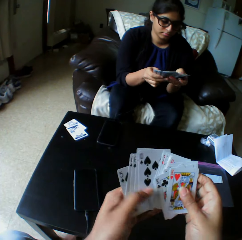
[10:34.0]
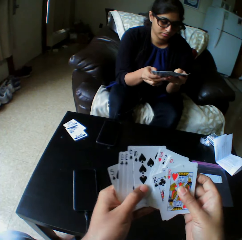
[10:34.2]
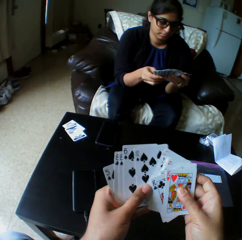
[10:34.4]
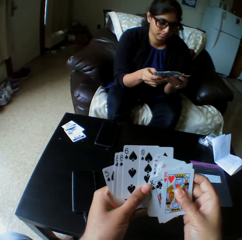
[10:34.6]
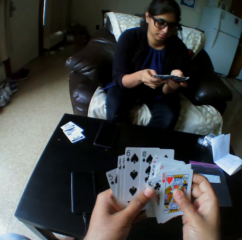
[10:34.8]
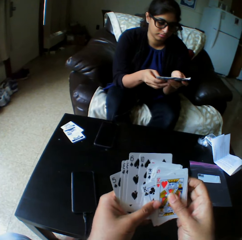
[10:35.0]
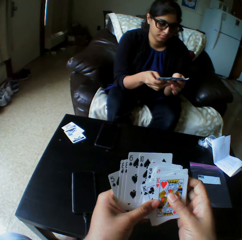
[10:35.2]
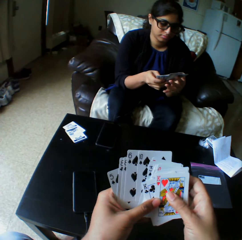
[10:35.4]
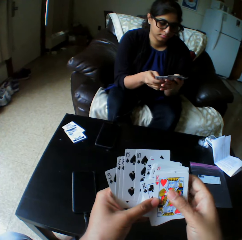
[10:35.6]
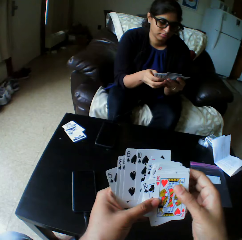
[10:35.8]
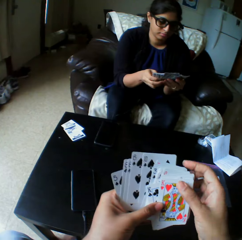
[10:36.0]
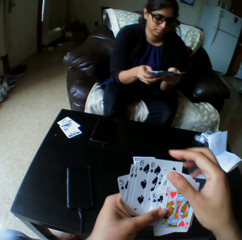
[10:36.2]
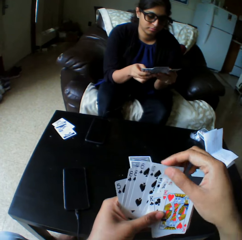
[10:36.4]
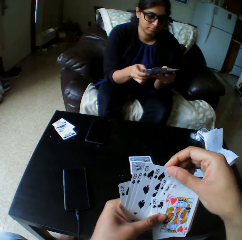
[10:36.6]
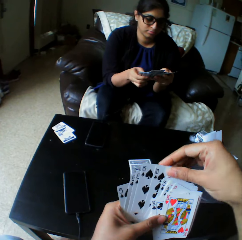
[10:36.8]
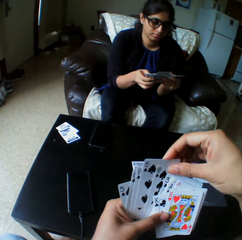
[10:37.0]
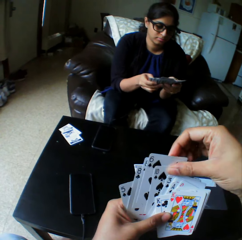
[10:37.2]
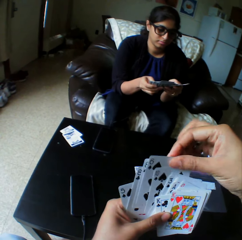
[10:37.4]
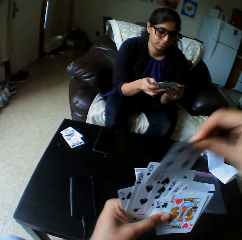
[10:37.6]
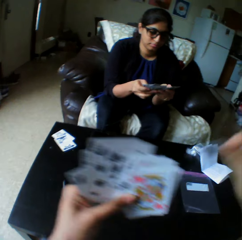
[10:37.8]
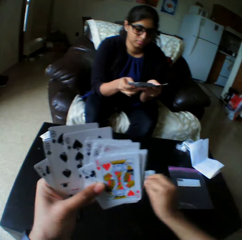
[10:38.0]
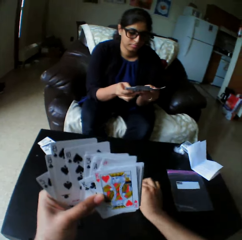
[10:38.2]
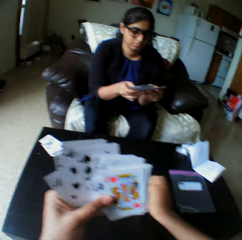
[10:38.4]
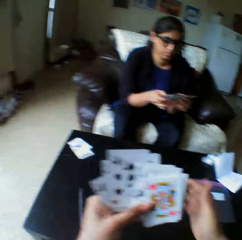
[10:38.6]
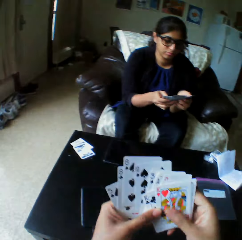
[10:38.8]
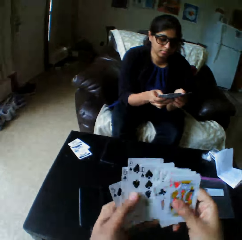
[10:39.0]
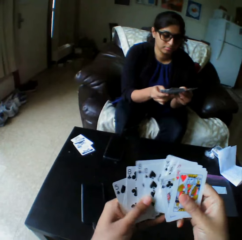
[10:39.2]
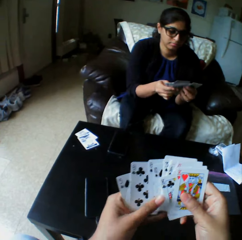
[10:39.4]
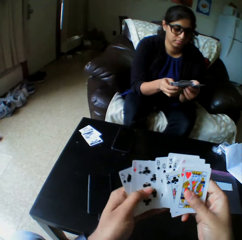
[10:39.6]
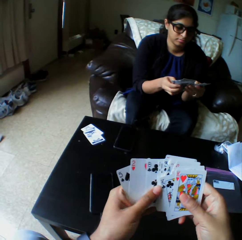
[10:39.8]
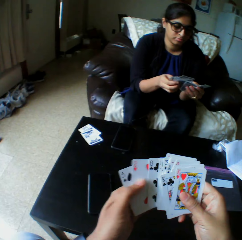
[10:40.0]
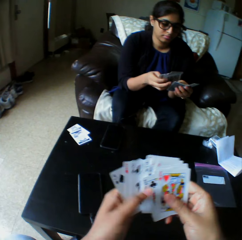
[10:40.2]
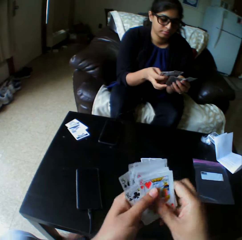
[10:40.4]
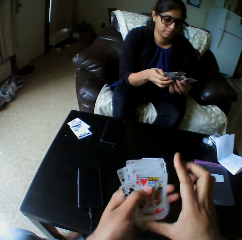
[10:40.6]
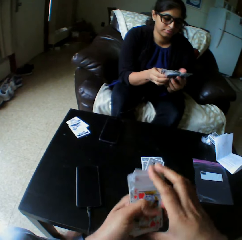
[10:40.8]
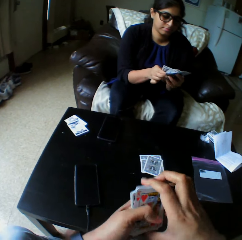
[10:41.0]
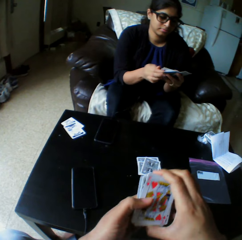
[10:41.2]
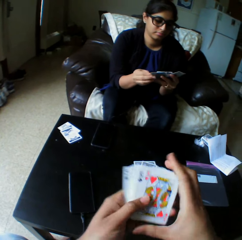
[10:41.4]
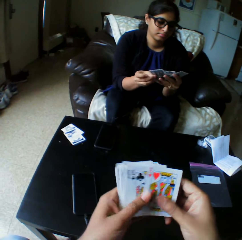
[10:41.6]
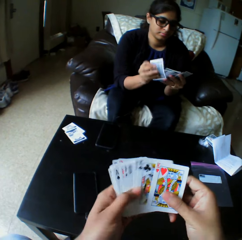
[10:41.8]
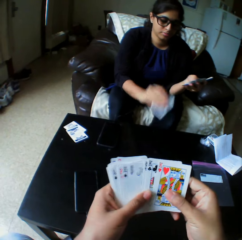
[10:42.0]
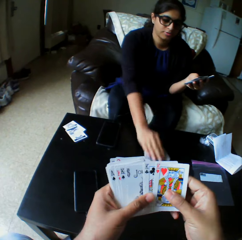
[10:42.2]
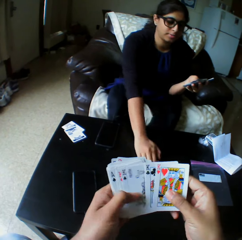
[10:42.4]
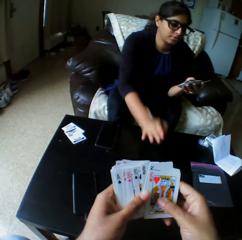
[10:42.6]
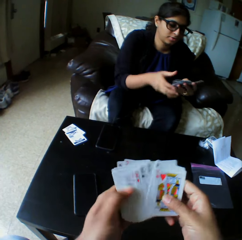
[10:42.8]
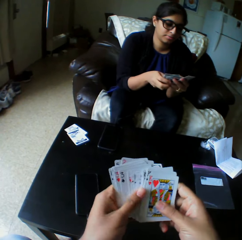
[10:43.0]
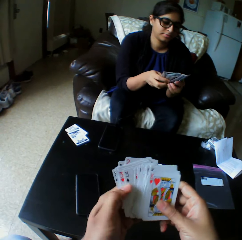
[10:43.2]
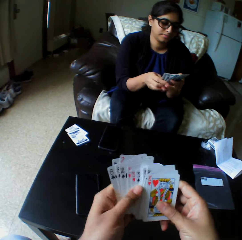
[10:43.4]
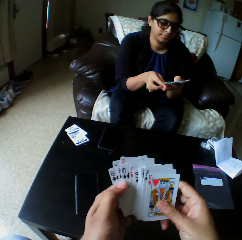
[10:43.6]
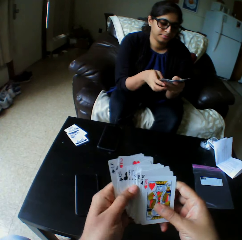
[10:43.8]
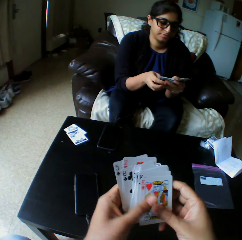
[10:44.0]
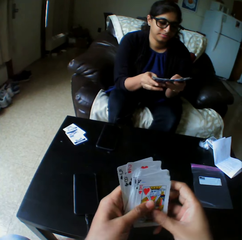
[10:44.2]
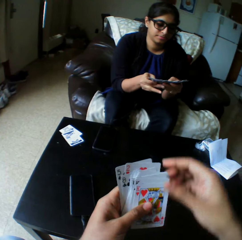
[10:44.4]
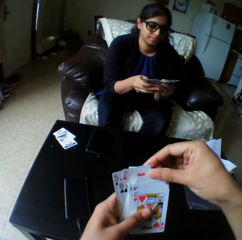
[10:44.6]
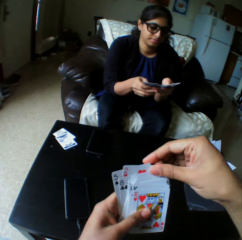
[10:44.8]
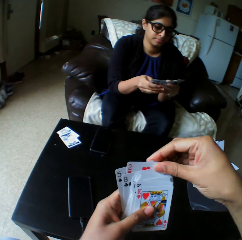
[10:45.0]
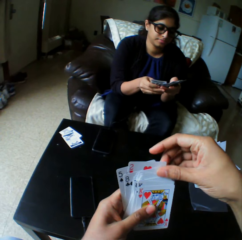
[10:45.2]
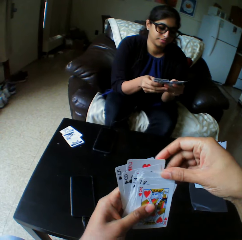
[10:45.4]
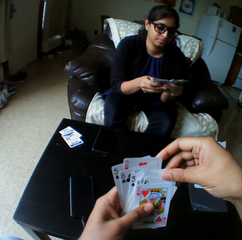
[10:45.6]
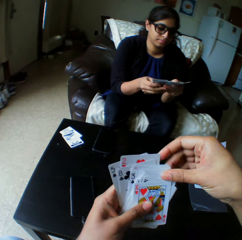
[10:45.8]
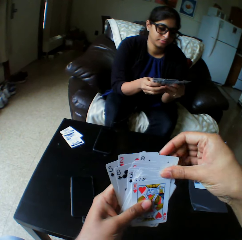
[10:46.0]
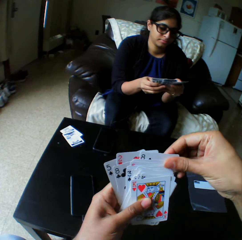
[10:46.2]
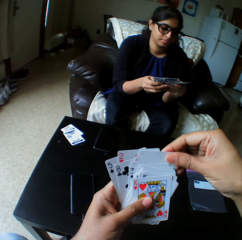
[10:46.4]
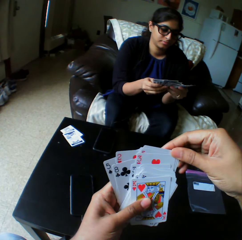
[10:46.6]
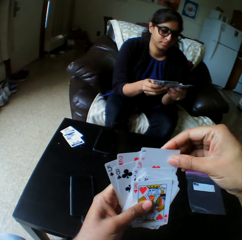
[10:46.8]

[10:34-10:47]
The camera wearer takes the playing card. They drop the card on the table with their right hand. They shuffle the cards with both hands. They arrange the playing card. A lady takes the playing card. The lady drops the card with her right hand. The lady arranges the playing card and shuffles the cards with both hands. The camera wearer takes the playing card.

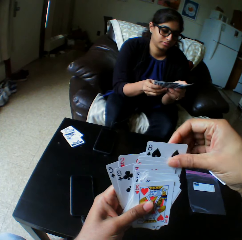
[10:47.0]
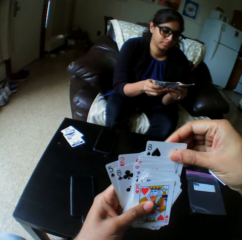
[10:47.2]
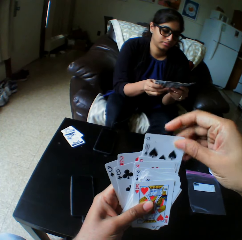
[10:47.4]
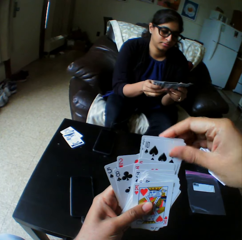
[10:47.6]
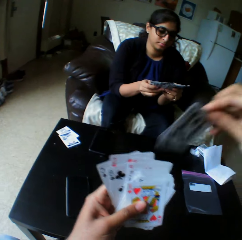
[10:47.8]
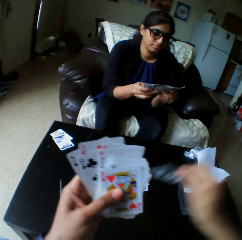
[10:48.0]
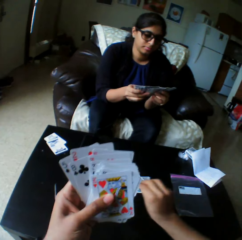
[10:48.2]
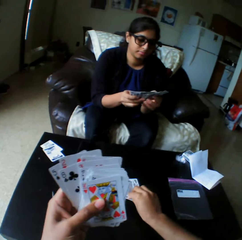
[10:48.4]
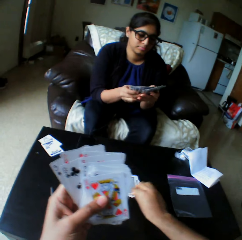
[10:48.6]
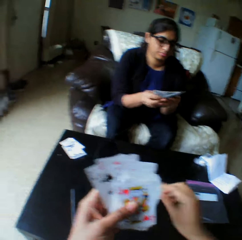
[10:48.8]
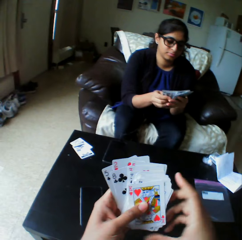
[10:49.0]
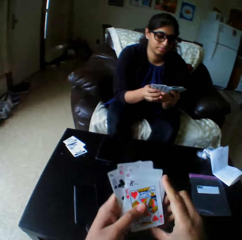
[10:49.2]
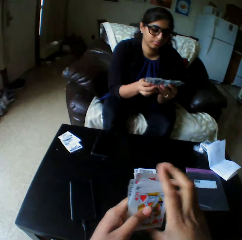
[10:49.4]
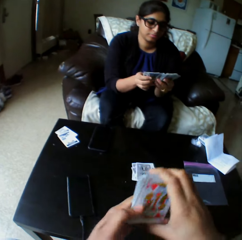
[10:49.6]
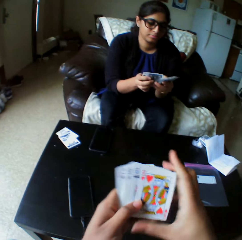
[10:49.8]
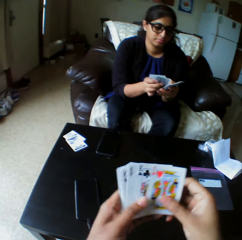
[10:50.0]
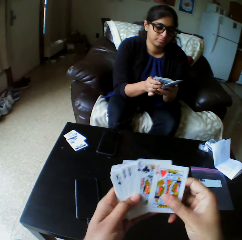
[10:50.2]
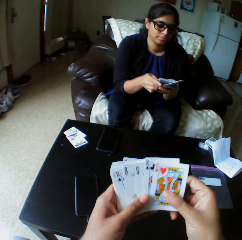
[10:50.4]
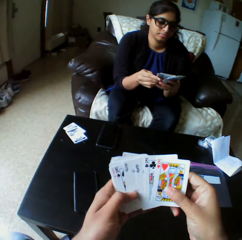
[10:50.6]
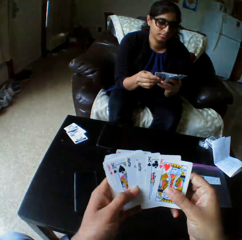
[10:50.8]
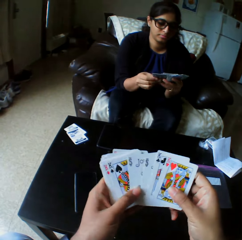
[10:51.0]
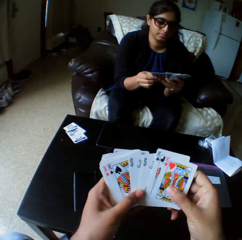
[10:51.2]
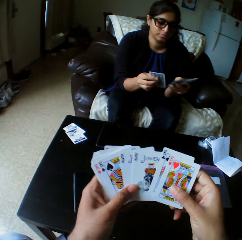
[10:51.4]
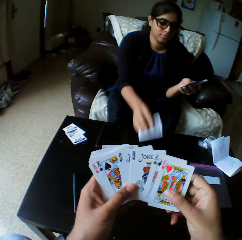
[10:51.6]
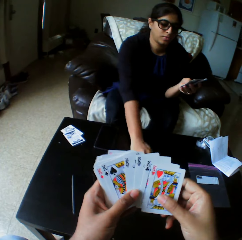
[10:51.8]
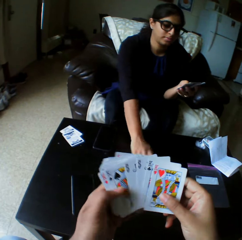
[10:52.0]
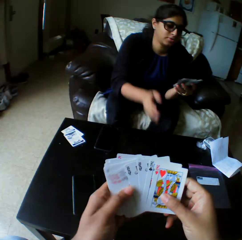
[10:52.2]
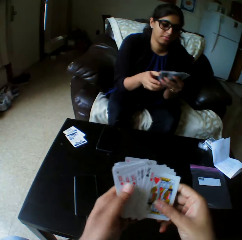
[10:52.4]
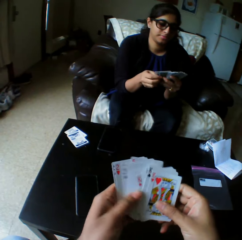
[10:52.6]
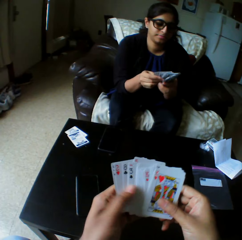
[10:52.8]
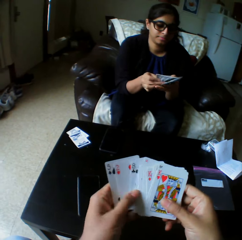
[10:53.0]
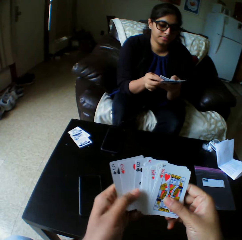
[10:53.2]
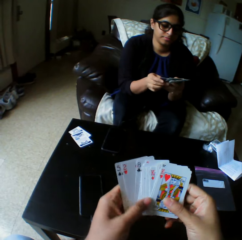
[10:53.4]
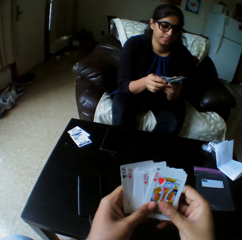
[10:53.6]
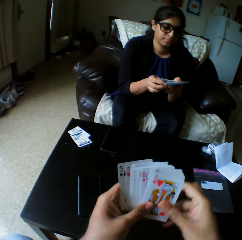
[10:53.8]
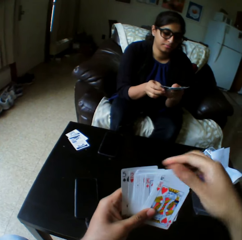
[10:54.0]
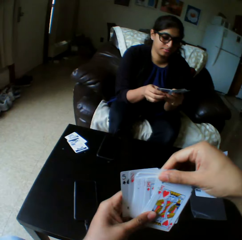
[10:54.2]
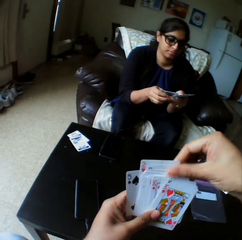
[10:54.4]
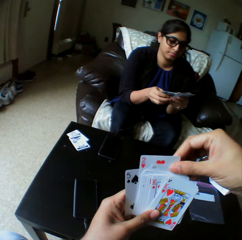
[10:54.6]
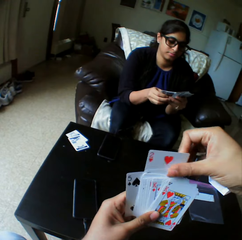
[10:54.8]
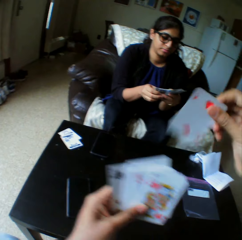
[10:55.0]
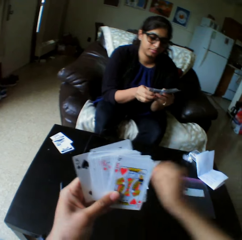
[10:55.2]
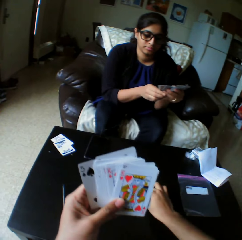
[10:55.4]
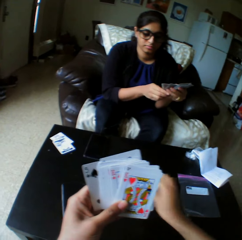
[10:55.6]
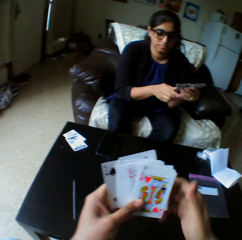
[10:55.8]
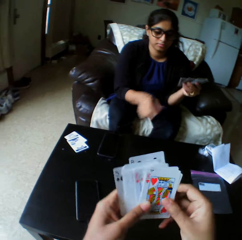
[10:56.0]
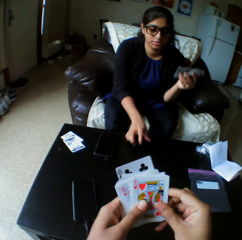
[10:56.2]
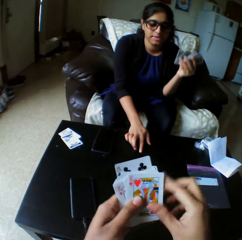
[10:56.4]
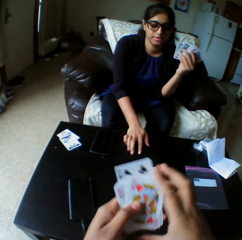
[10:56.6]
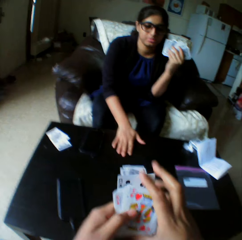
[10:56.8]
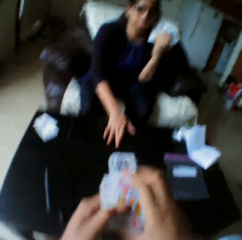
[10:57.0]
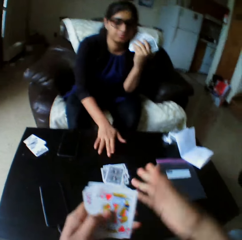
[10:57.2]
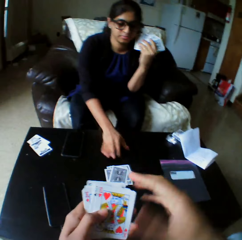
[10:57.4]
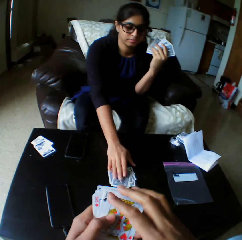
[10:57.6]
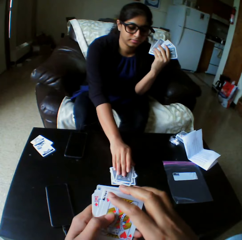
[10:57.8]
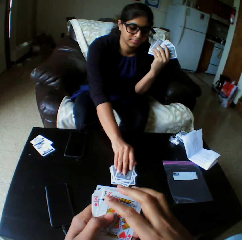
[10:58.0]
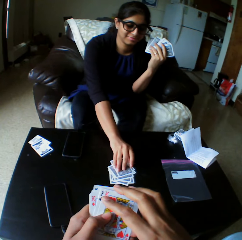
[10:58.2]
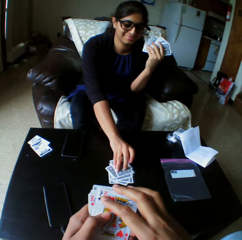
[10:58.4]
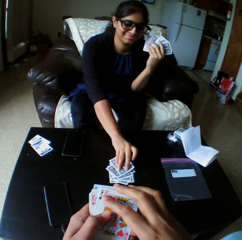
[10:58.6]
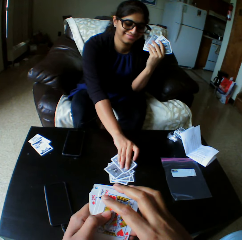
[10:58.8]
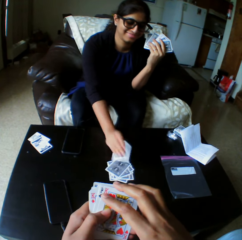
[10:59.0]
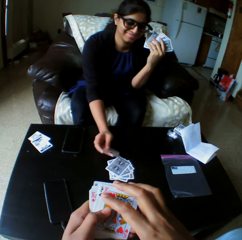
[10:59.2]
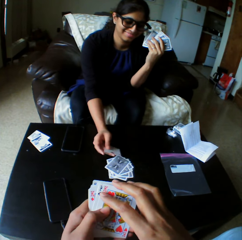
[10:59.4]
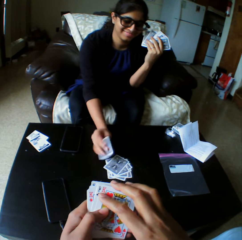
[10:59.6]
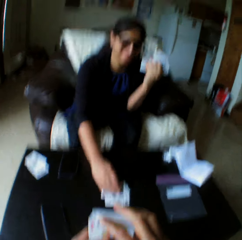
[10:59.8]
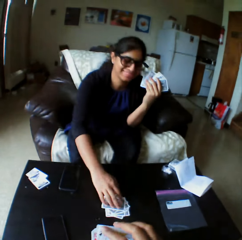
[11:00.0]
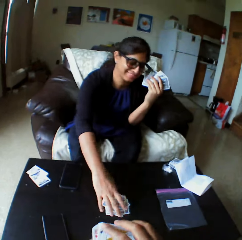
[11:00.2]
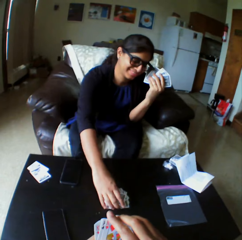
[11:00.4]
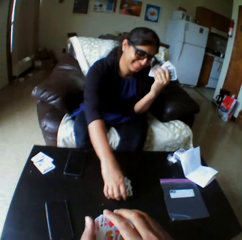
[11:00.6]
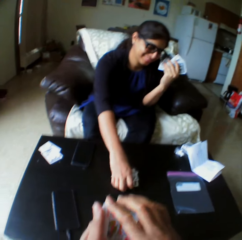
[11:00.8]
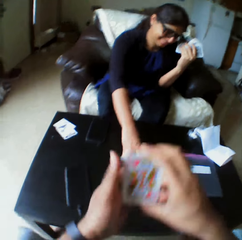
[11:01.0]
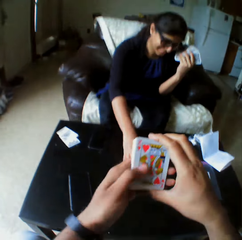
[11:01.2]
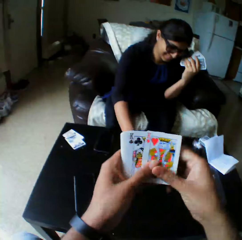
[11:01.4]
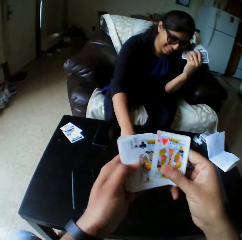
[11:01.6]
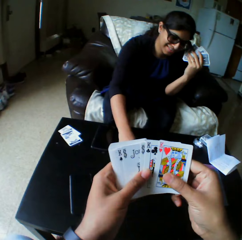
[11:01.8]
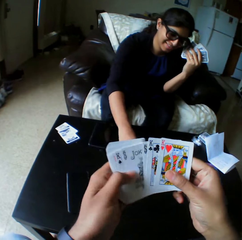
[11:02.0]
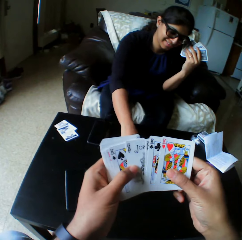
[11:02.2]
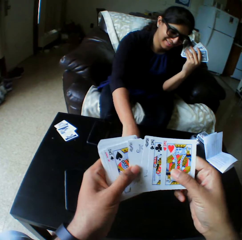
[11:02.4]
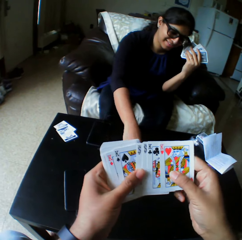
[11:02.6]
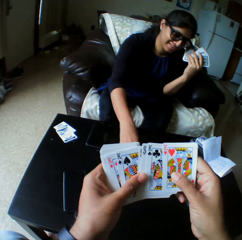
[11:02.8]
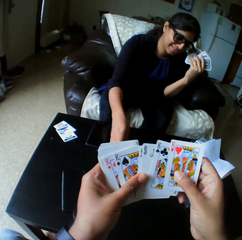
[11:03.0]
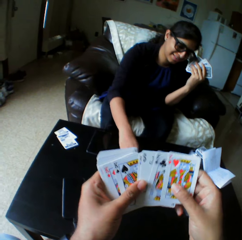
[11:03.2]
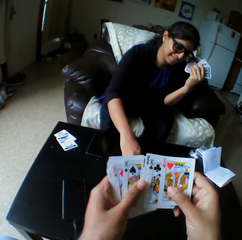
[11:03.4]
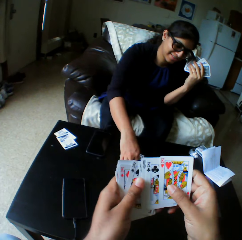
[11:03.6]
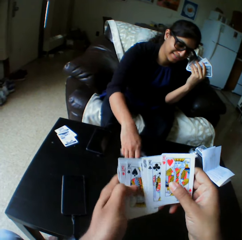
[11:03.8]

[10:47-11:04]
The camera wearer drops a card on the table with the right hand. They shuffle cards with both hands and arrange the play card. A woman drops a card with the right hand. She shuffles cards with both hands. The camera wearer takes the play card. They drop a card on the table with the right hand. The woman touches her hand on the table. She touches the play card and takes the play card. The camera wearer shuffles cards with both hands and arranges the play card.
